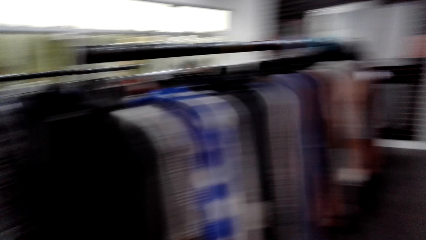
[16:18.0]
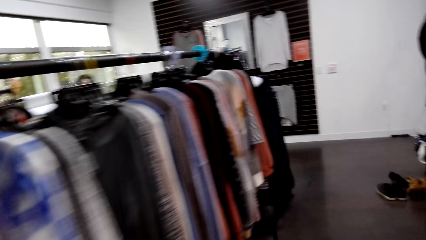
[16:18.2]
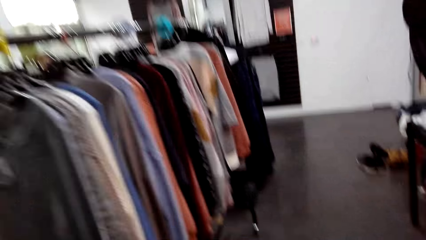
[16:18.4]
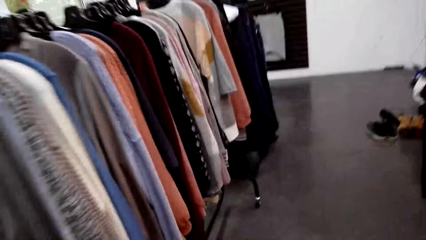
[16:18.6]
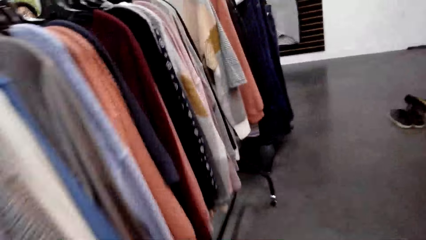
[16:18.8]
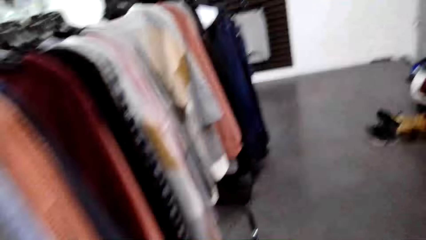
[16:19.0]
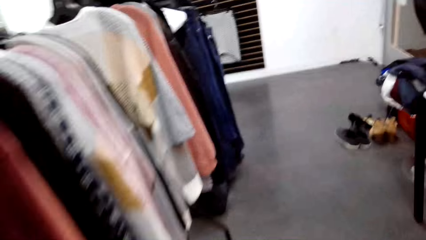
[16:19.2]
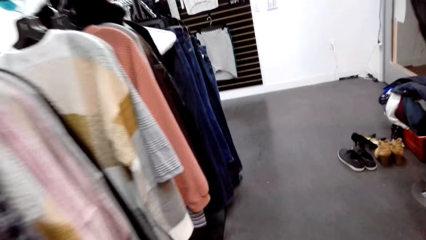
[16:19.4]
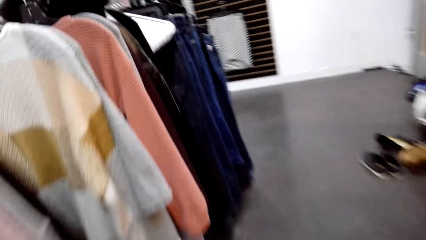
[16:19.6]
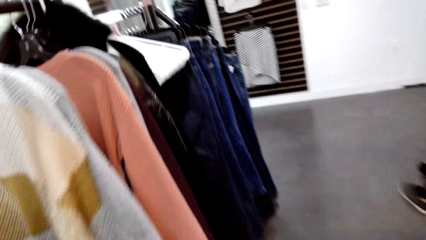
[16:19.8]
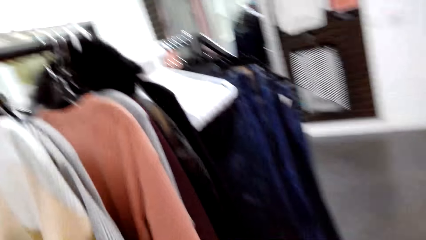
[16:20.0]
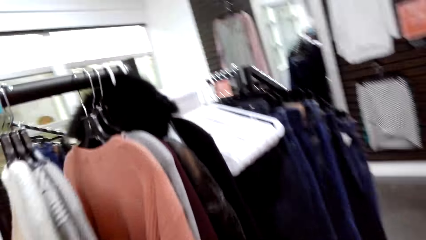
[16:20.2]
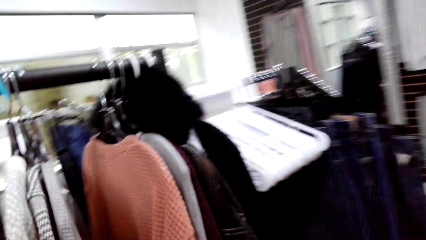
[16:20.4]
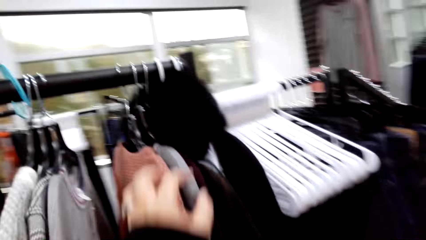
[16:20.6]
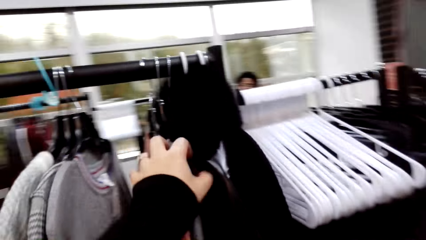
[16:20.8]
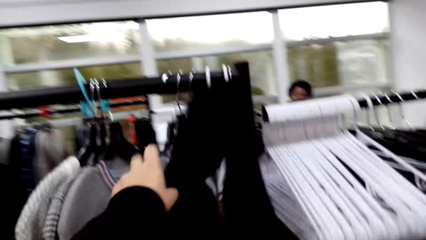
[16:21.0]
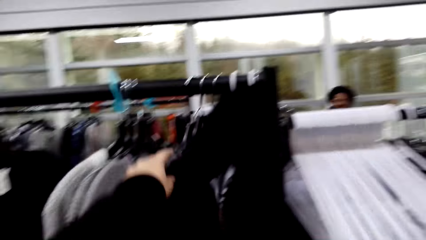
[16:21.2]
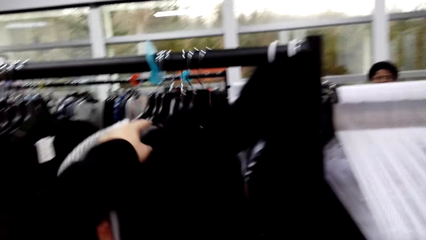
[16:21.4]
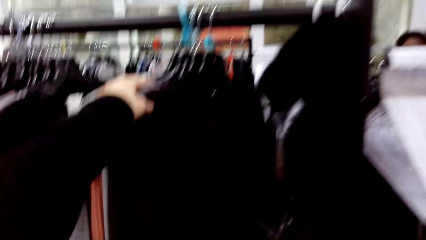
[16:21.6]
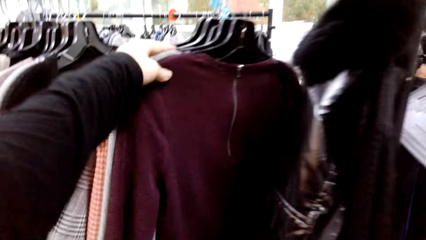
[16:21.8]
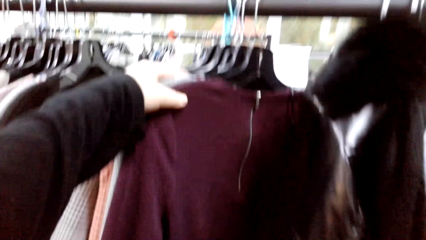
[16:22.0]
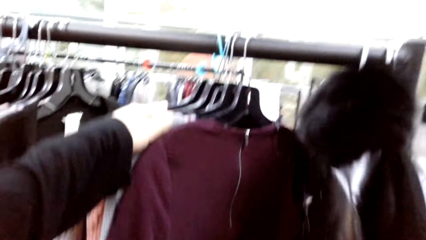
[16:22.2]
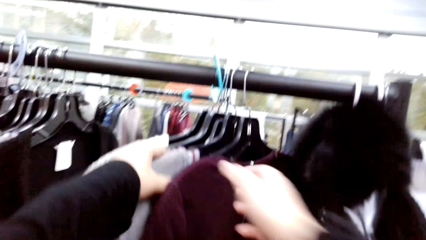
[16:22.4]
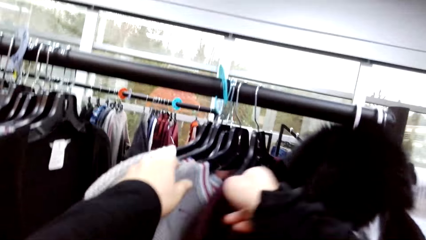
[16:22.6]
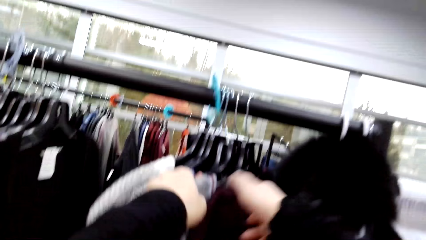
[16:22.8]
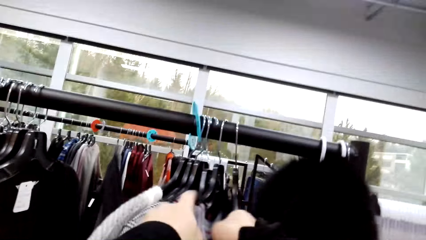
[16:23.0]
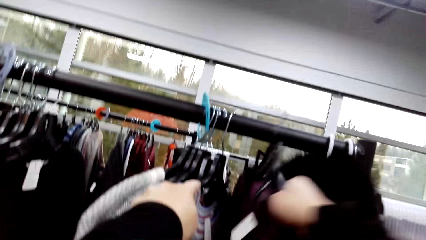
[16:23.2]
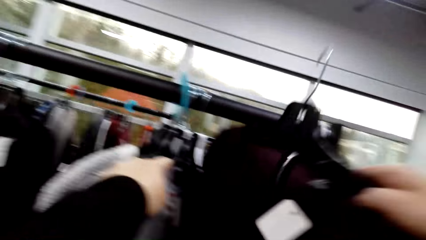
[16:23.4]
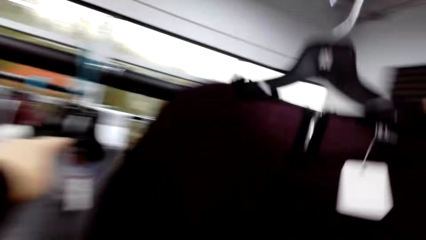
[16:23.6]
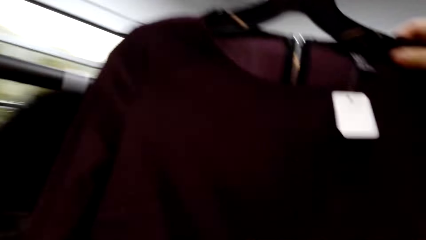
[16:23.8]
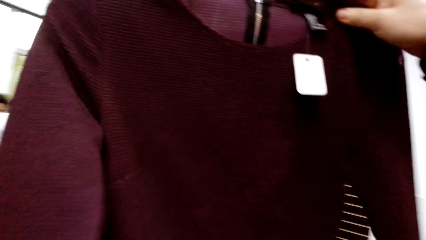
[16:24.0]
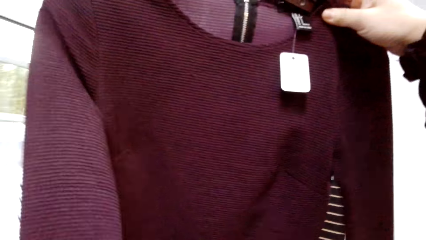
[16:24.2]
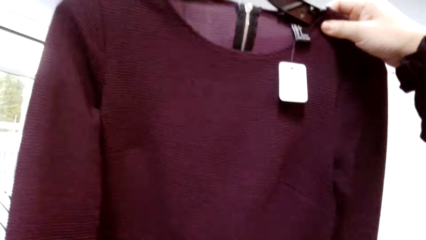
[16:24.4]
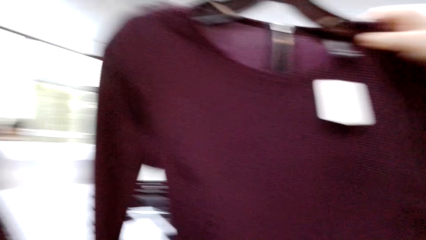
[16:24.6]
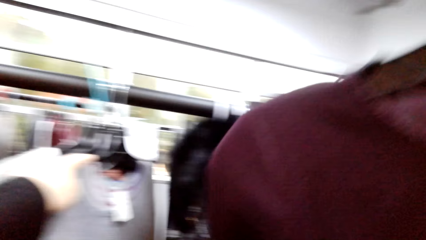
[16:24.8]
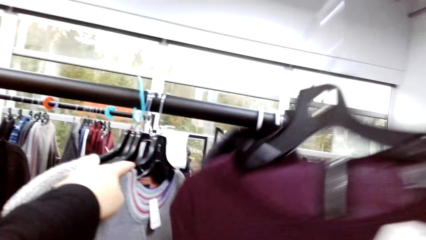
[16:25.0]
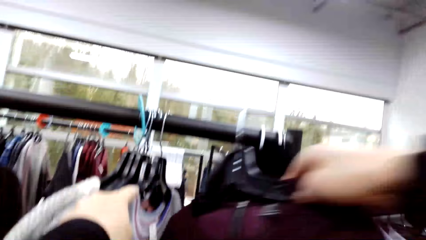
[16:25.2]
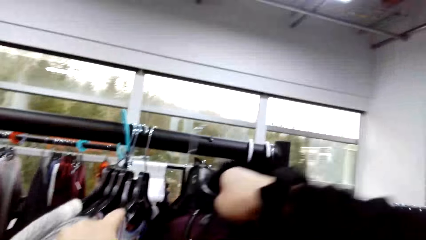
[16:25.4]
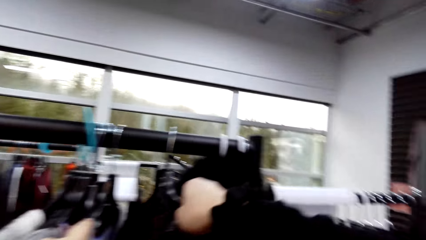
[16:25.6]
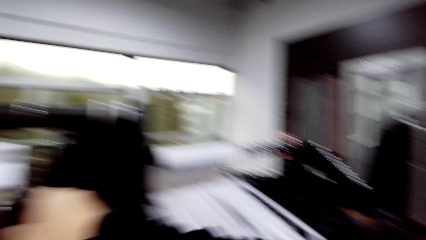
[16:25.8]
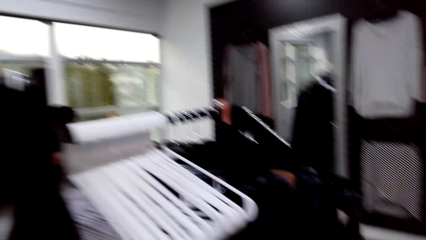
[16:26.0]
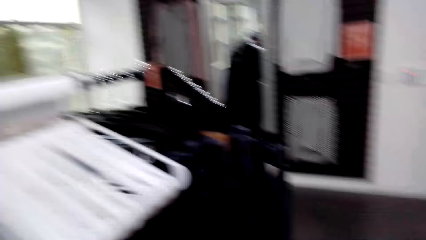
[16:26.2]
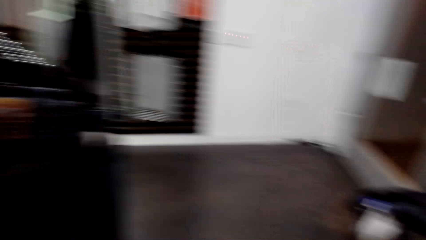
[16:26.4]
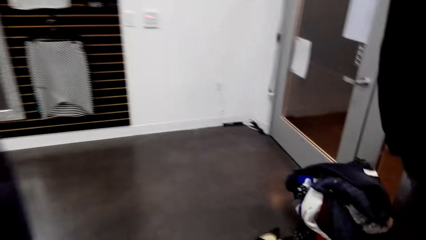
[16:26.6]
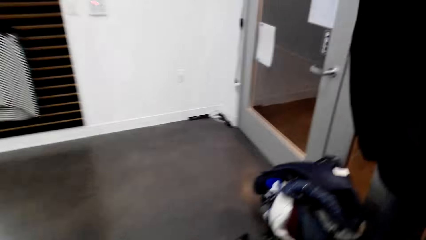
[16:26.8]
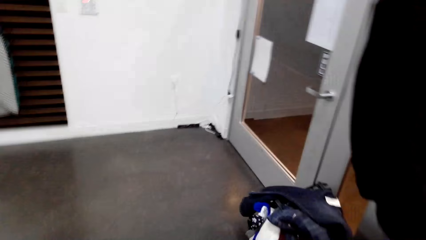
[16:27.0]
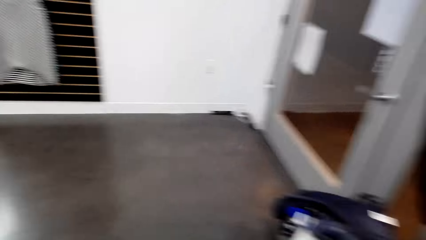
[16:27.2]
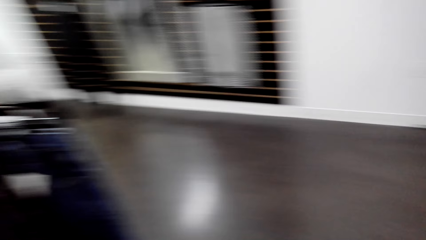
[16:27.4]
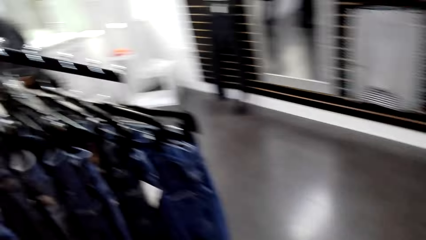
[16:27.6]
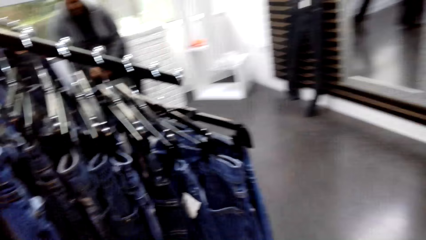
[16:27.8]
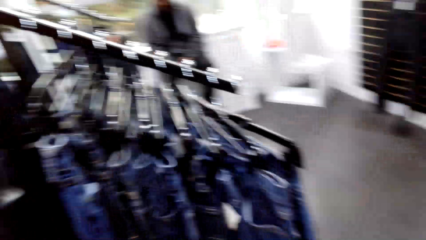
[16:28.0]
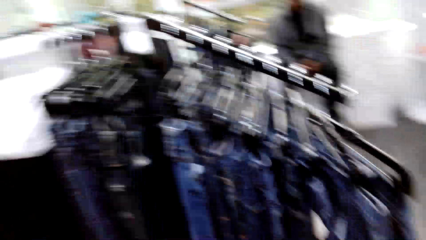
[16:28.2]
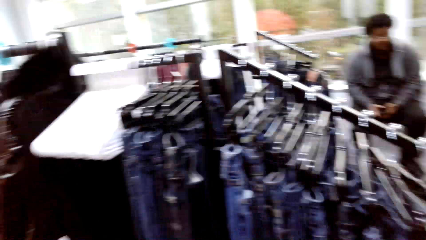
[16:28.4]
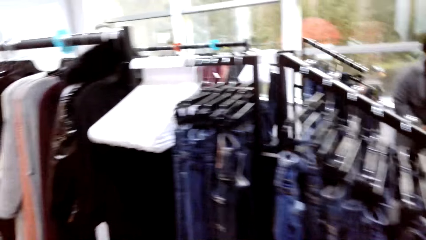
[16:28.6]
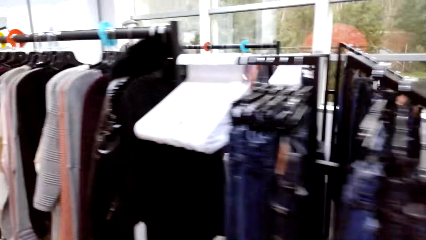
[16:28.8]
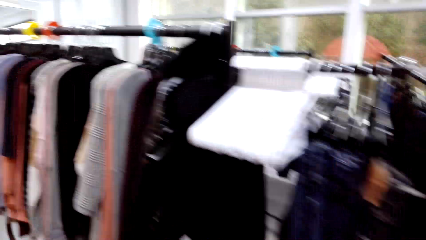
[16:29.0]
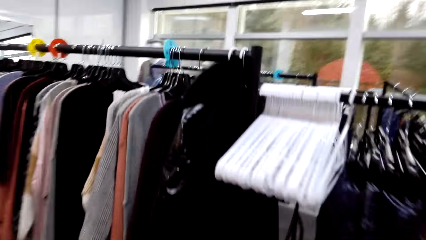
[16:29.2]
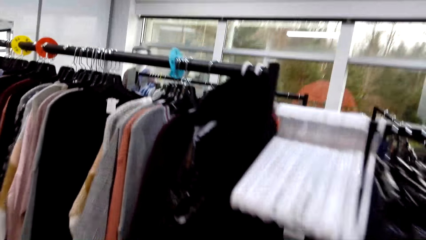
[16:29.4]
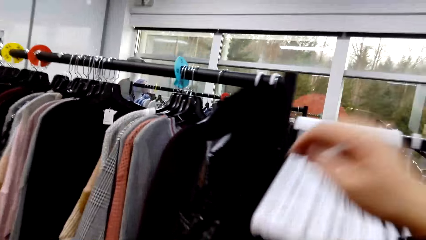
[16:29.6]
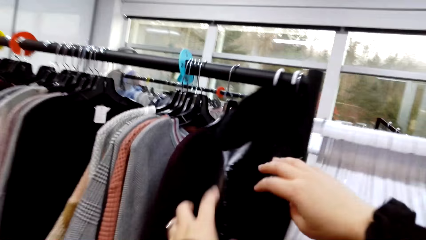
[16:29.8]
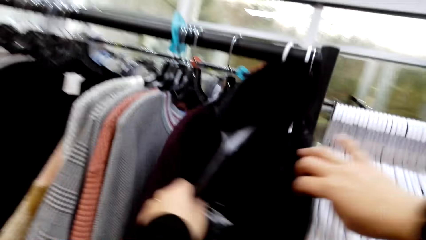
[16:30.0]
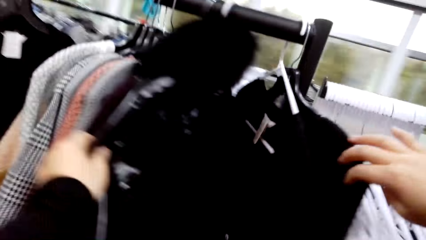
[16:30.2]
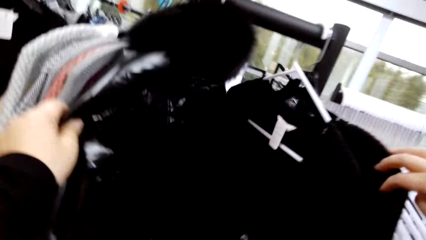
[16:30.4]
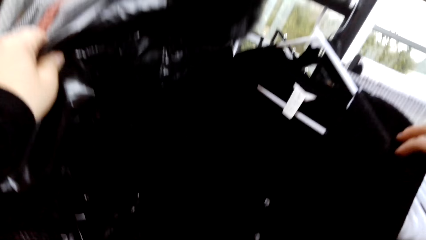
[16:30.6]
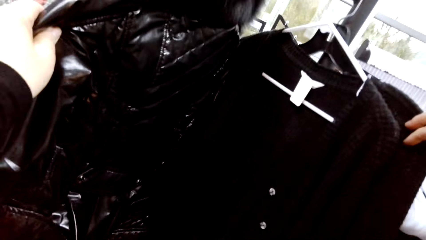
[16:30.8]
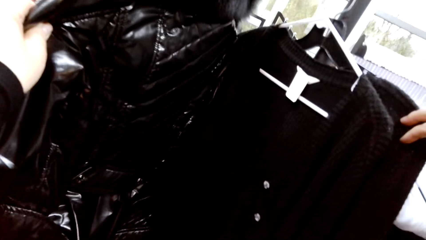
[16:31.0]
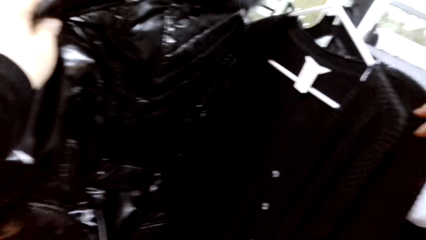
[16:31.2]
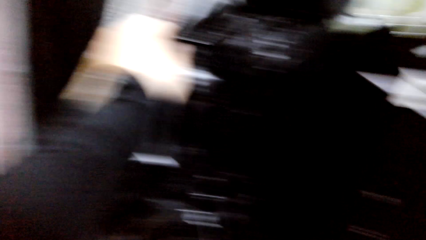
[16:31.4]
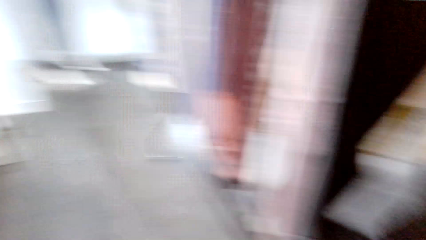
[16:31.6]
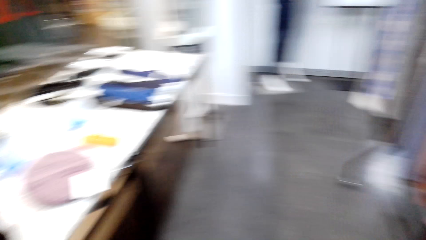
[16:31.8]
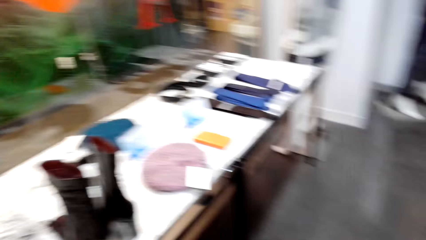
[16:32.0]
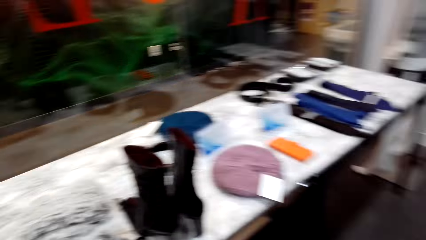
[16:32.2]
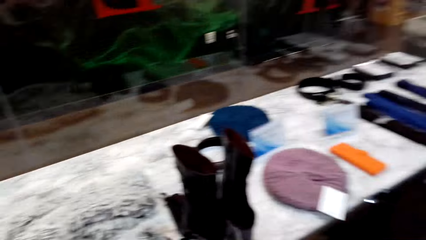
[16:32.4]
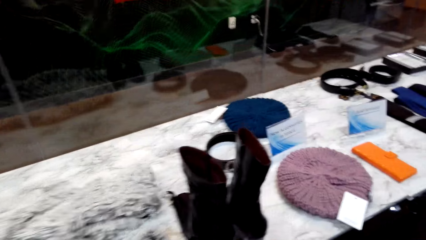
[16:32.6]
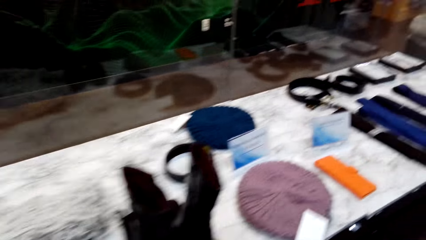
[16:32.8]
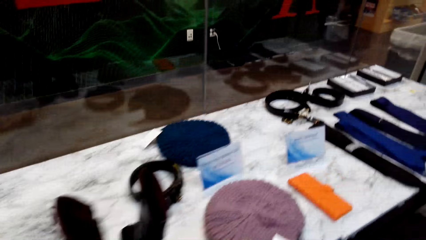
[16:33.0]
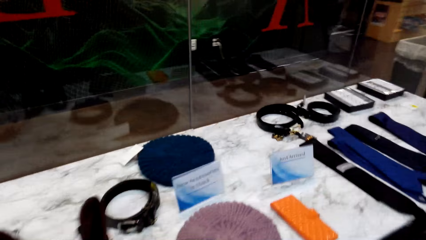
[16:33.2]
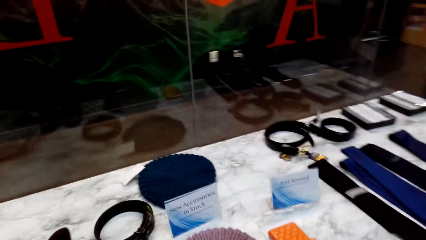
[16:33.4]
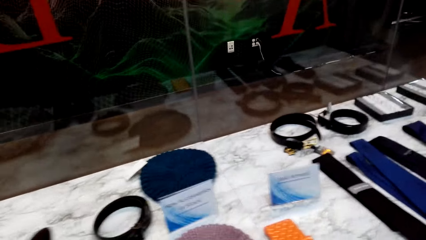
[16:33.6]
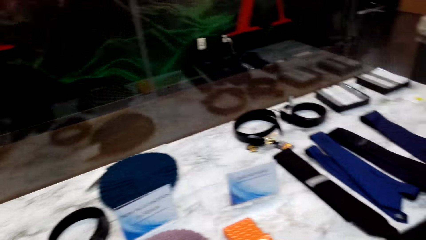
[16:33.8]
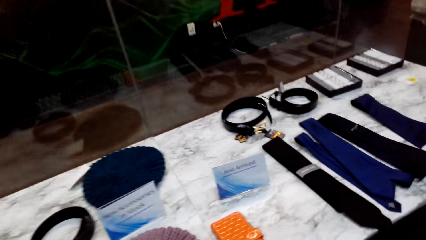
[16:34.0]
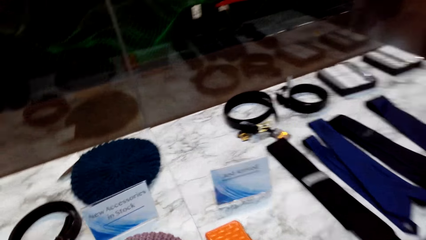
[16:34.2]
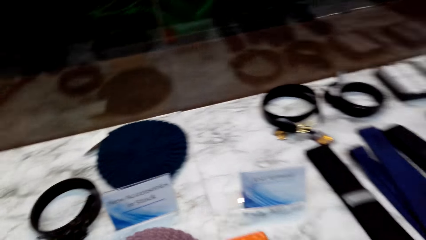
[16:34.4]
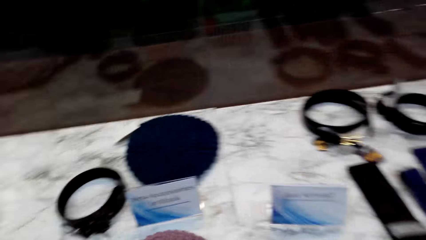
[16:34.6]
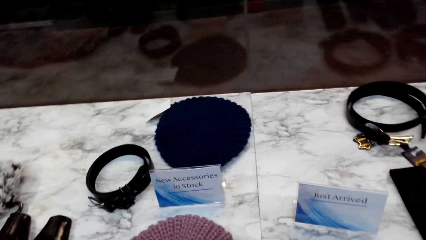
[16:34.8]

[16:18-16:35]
The camera wearer walks. They remove a sweatshirt from the hanger. They take the hanger. They return the sweatshirt on the hanger. They look at the clothes.
